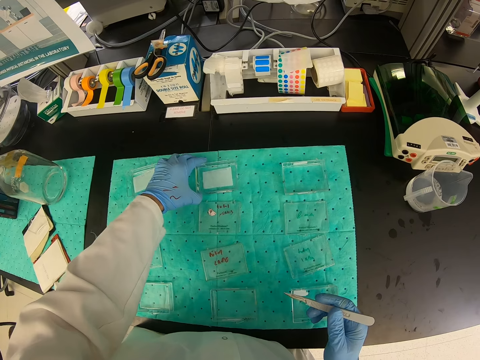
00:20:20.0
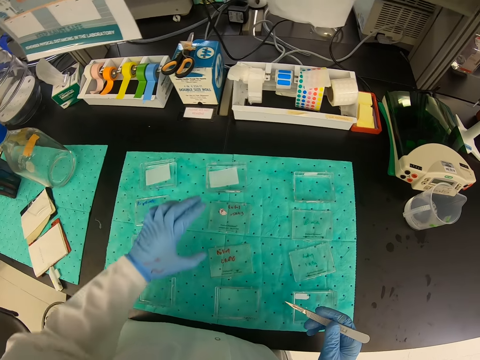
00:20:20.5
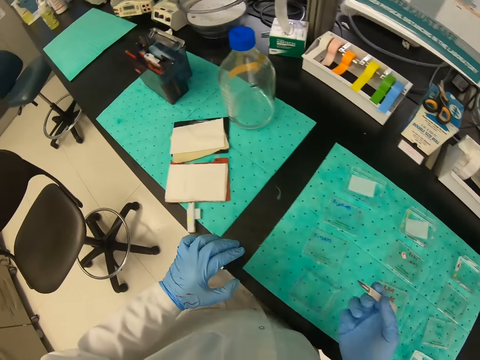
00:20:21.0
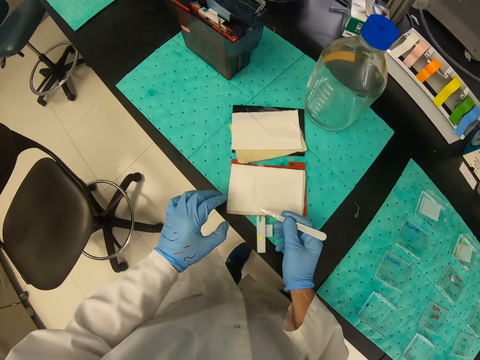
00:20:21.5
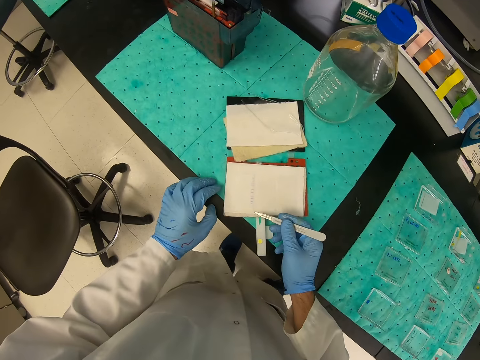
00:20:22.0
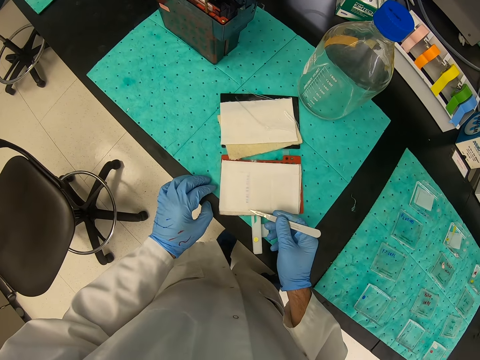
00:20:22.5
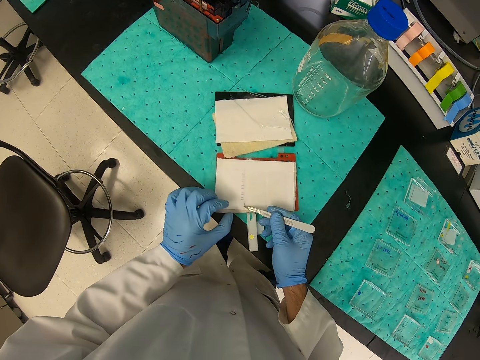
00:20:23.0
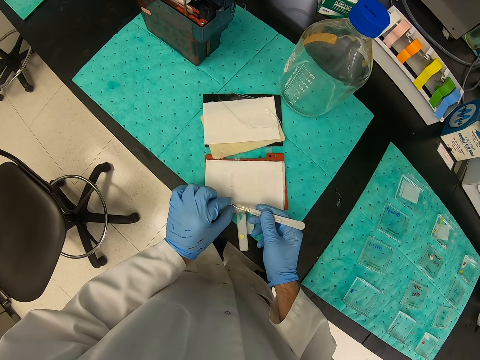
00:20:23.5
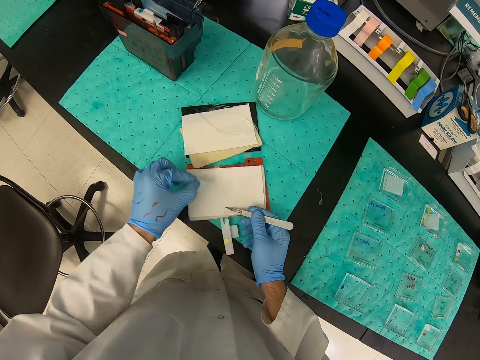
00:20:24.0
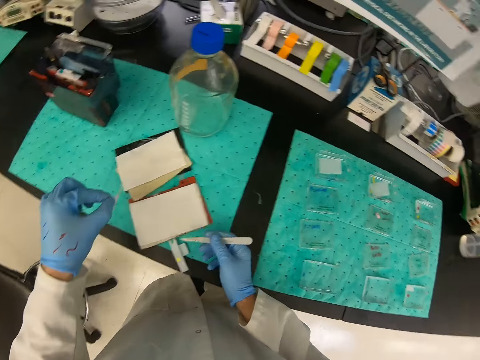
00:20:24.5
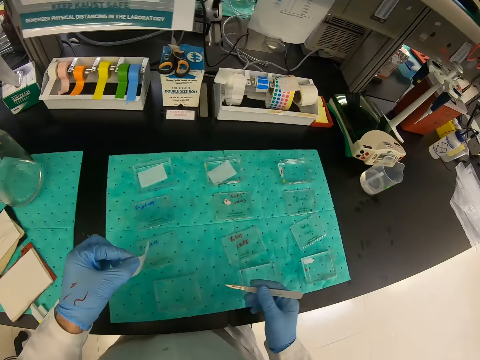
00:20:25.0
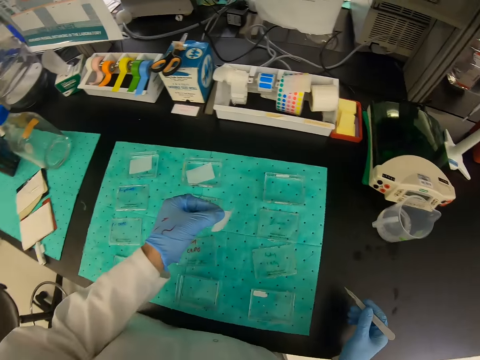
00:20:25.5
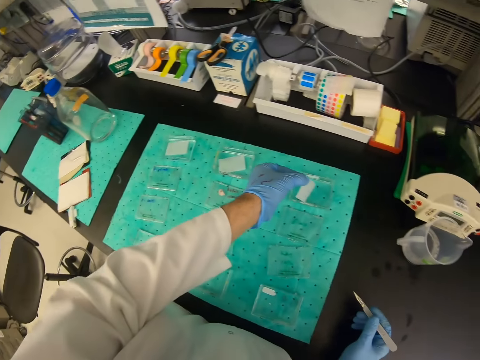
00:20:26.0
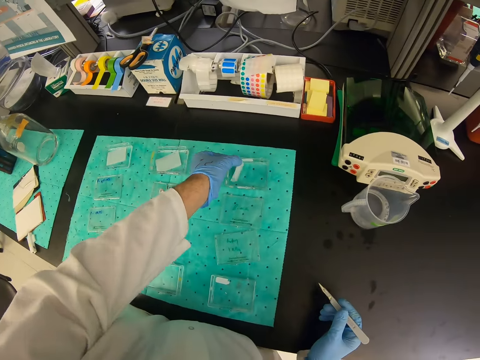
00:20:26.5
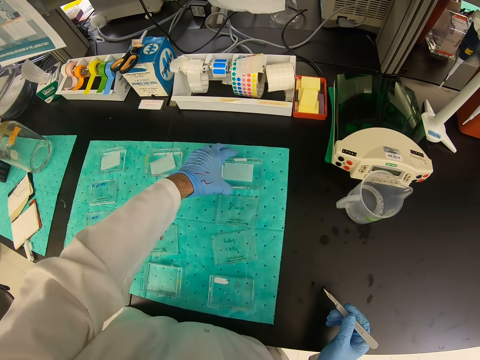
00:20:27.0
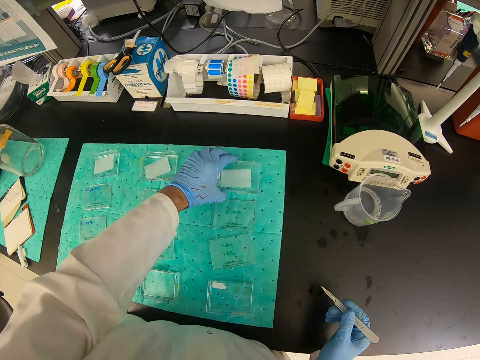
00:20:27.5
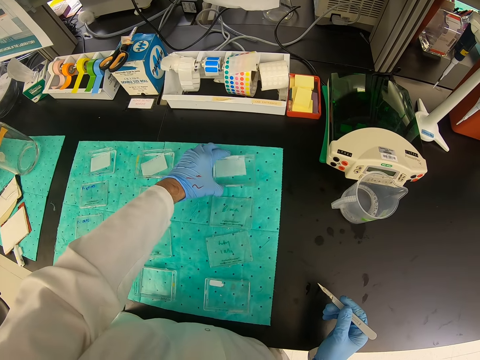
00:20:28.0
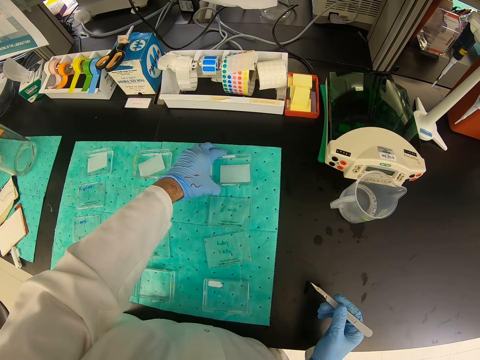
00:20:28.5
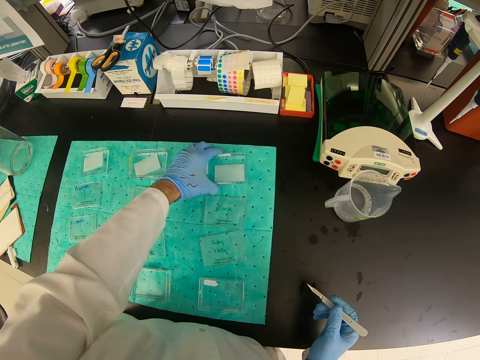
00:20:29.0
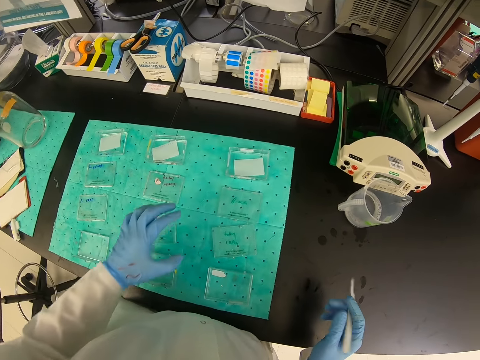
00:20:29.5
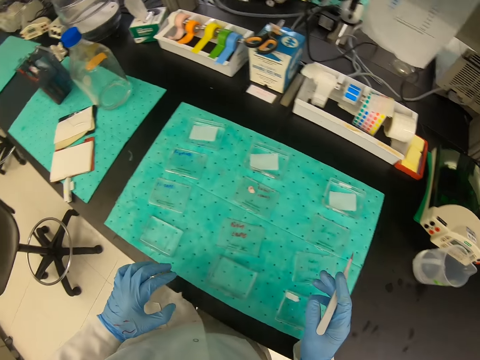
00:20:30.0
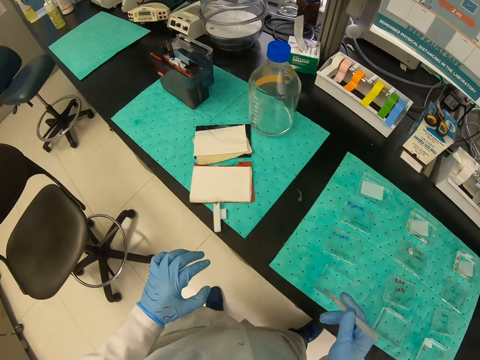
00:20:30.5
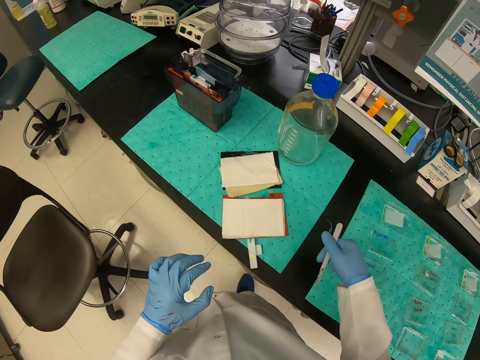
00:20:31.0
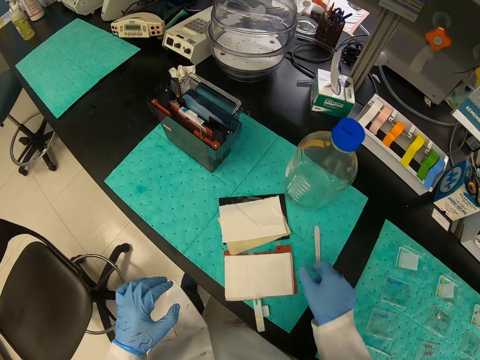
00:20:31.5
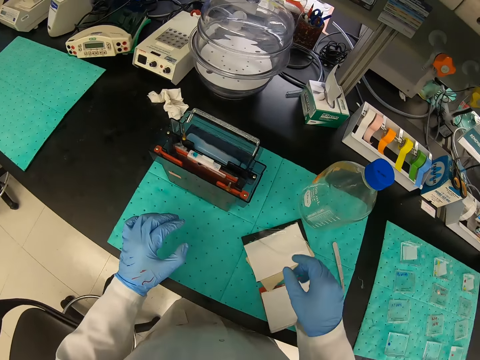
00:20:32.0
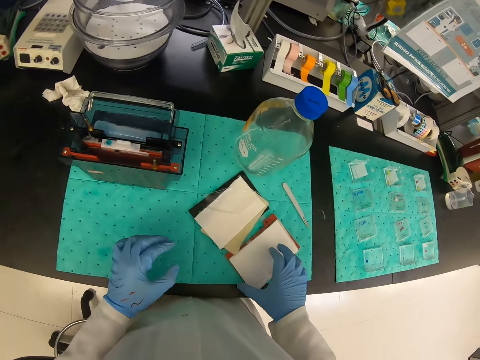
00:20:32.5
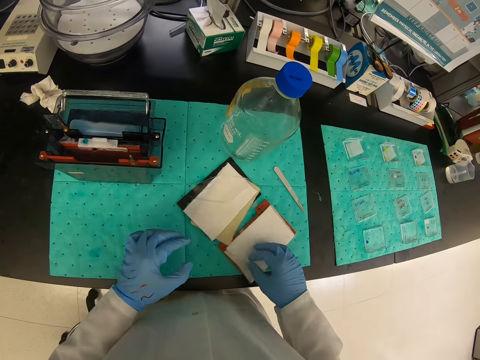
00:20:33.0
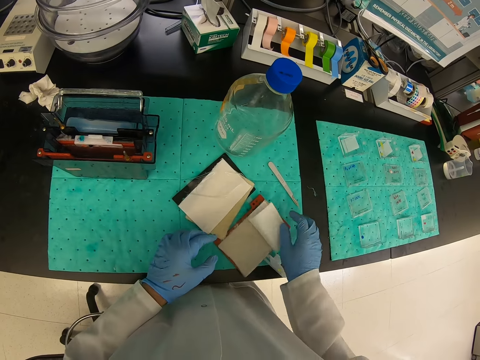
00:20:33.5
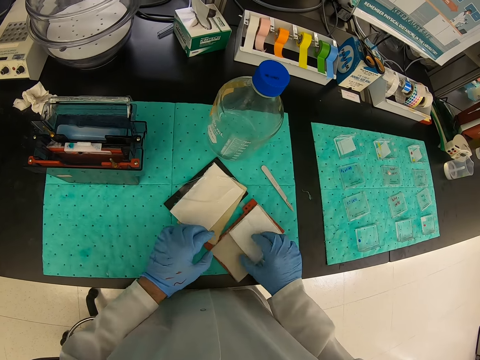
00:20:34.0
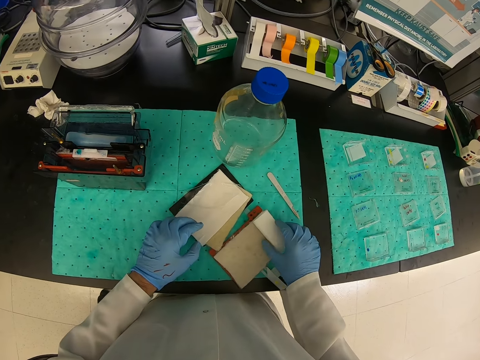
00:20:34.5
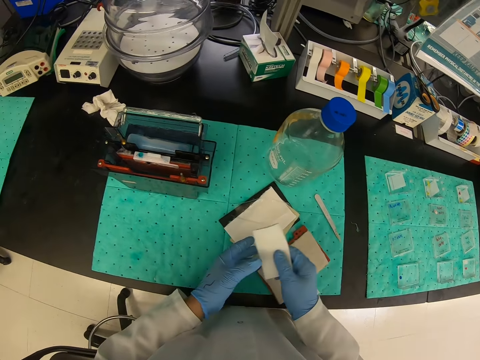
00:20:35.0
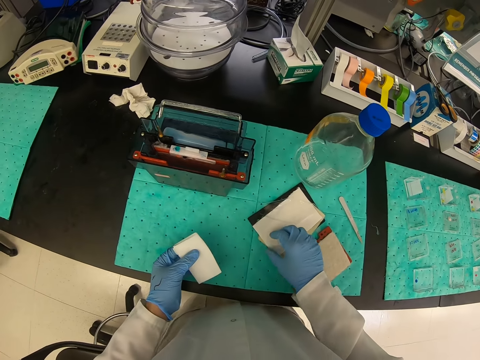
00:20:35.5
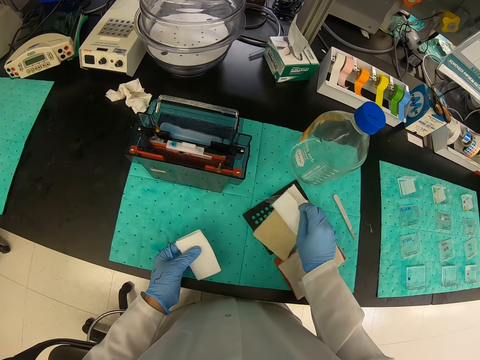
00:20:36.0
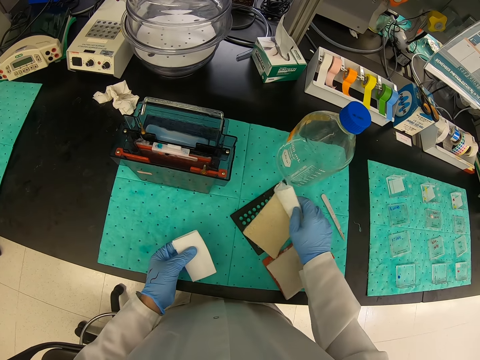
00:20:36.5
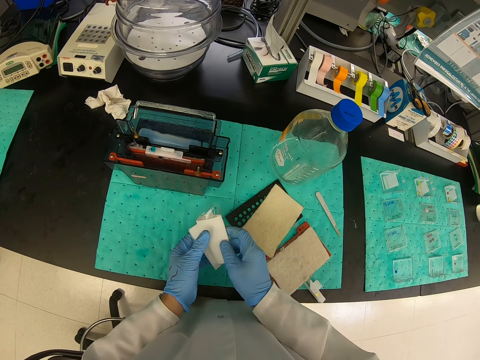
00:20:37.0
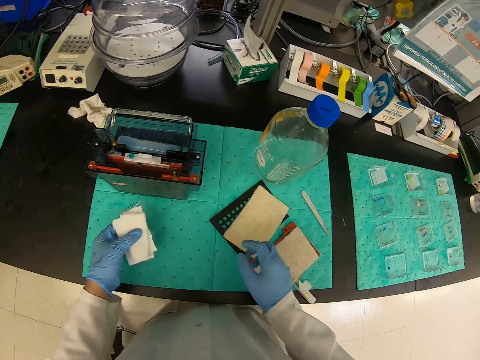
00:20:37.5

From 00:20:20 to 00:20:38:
The camera wearer shakes the piece of paper in the container. He removes a piece of paper from something. He puts the piece of paper in a small container or apparatus. He puts down the apparatus on the table. He picks up a paper with his right hand. He picks up another paper with his right hand.

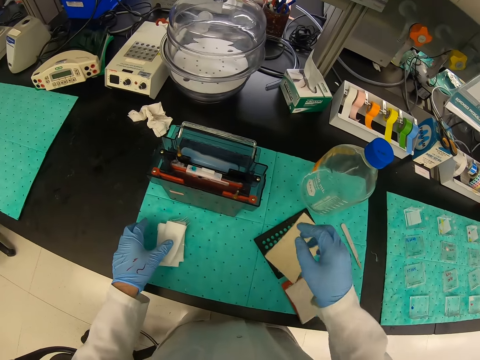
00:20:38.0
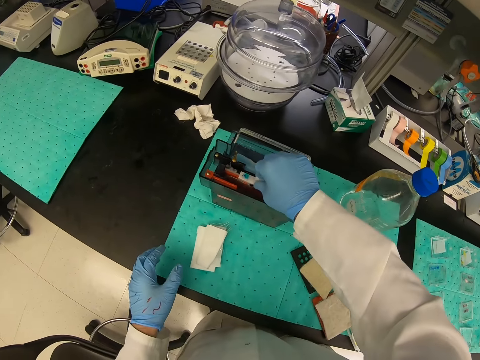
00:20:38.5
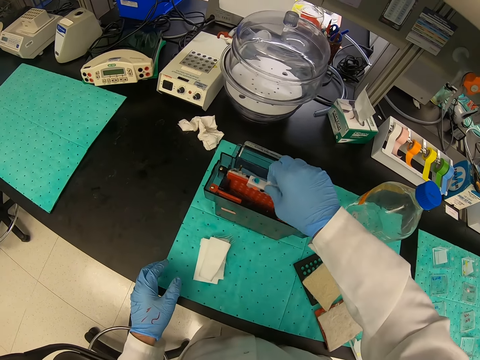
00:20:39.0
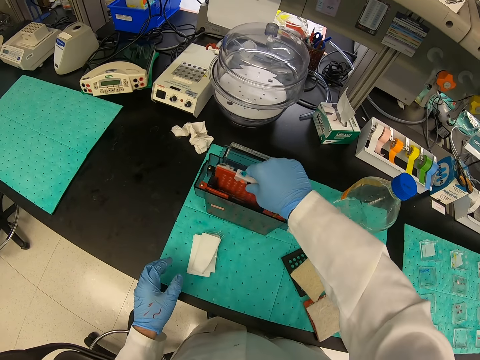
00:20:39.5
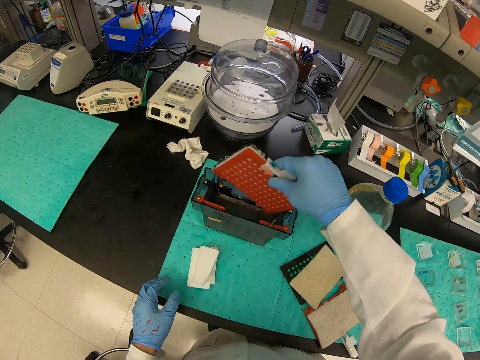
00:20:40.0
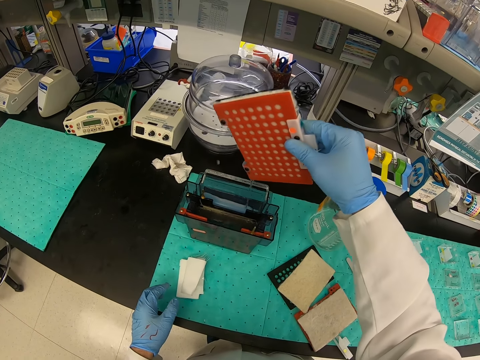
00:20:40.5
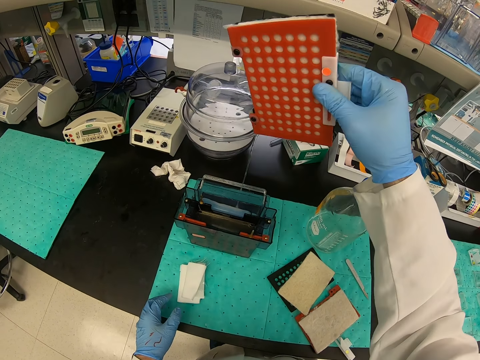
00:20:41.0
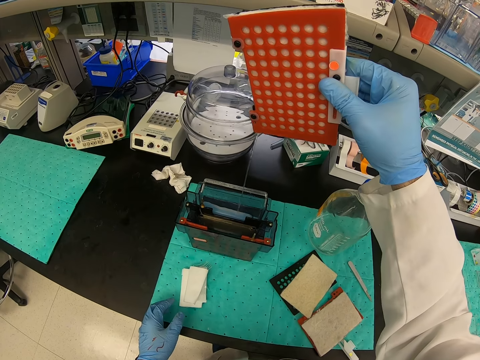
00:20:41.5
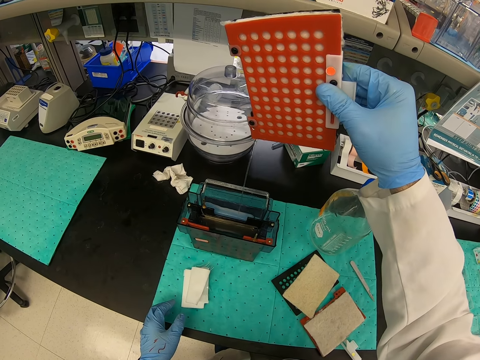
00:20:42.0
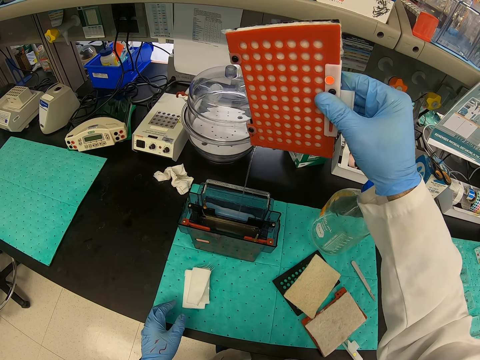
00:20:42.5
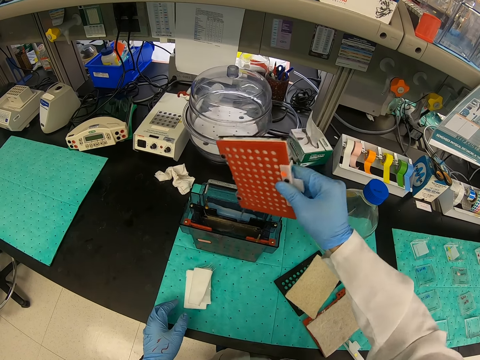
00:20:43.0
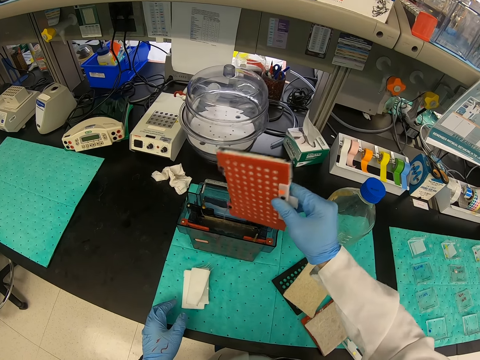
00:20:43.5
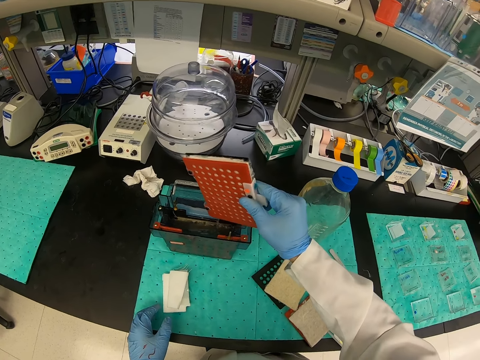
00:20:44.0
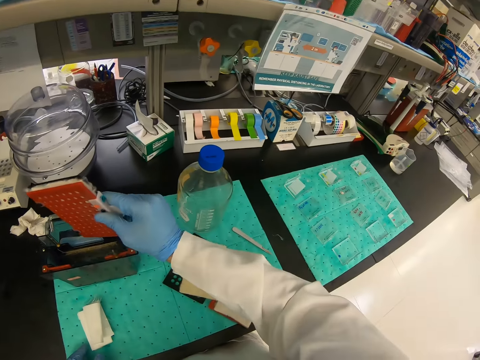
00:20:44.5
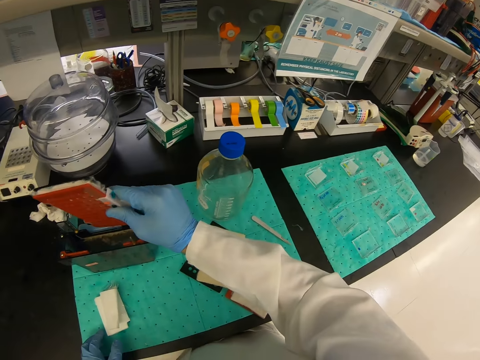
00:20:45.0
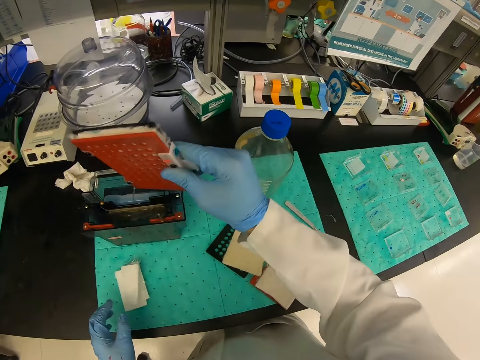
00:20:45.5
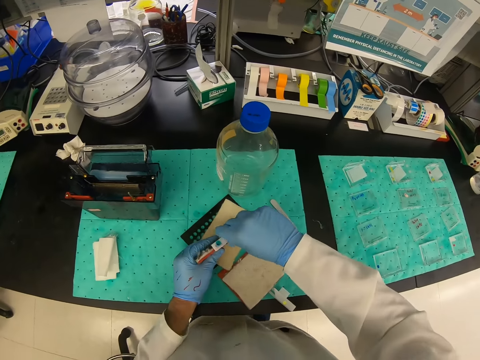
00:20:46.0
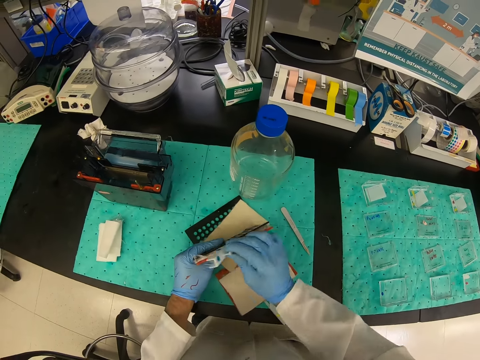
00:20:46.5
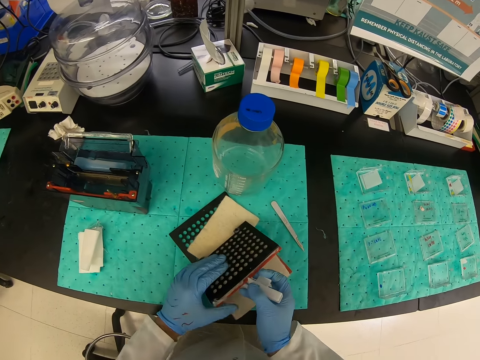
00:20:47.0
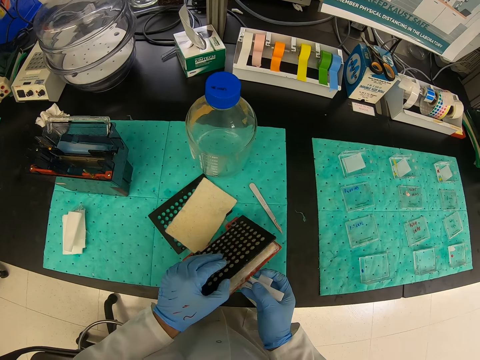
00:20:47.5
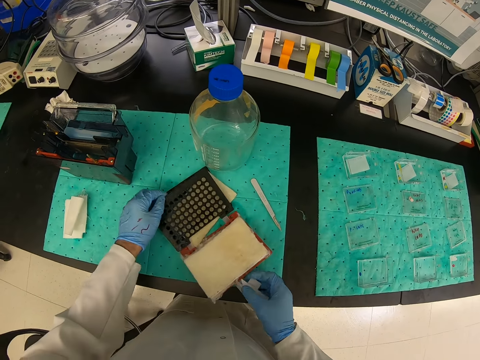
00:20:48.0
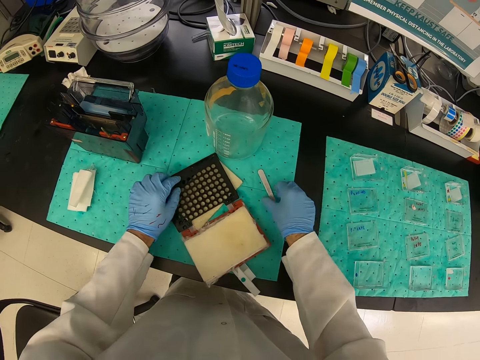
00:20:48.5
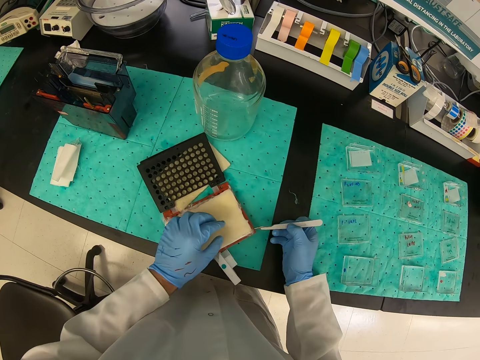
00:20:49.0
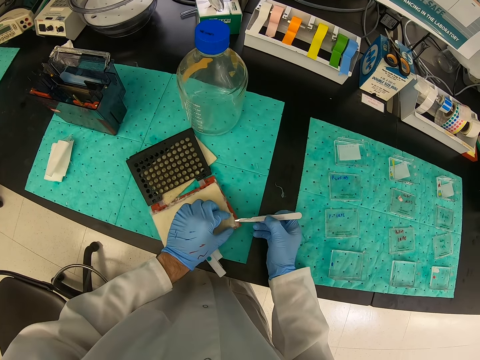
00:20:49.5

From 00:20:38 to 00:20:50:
The camera wearer picks up something with his right hand. He drains liquid from something. He shakes something. He places something on the table. He opens something. He picks up a vector paper cutter.
